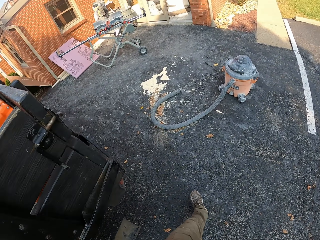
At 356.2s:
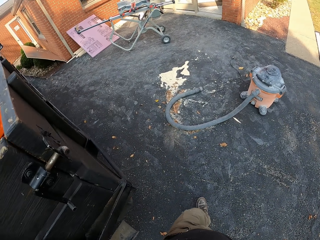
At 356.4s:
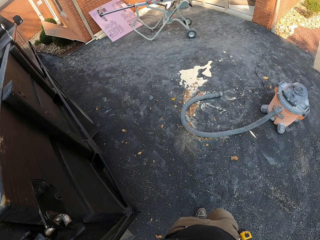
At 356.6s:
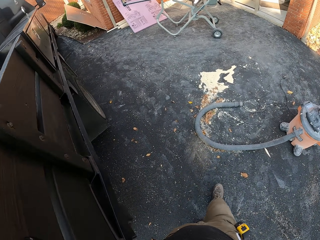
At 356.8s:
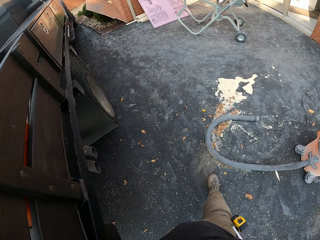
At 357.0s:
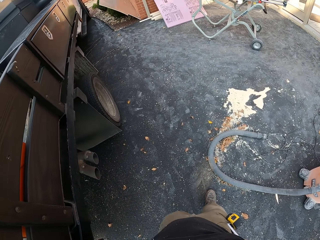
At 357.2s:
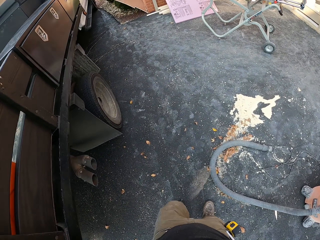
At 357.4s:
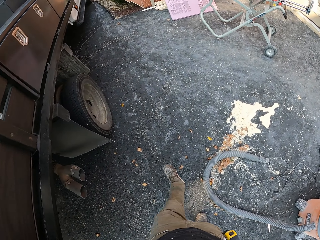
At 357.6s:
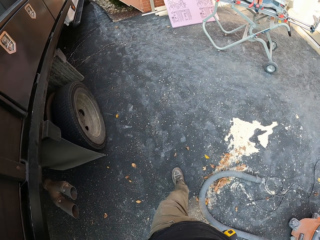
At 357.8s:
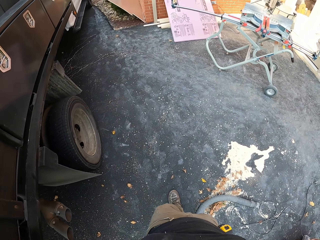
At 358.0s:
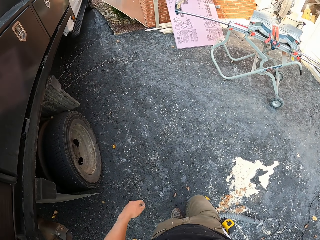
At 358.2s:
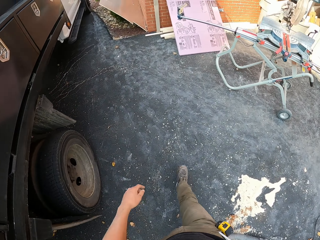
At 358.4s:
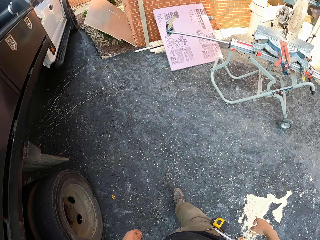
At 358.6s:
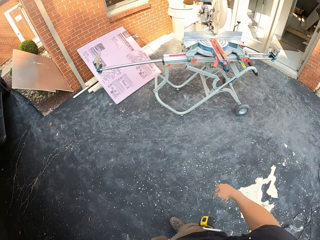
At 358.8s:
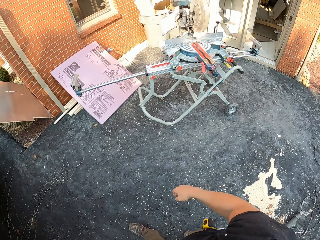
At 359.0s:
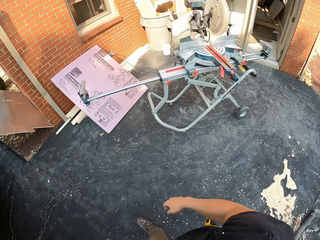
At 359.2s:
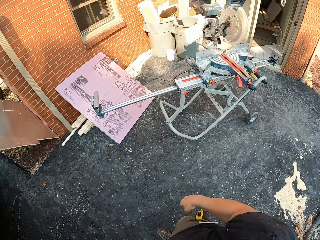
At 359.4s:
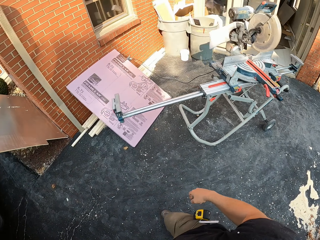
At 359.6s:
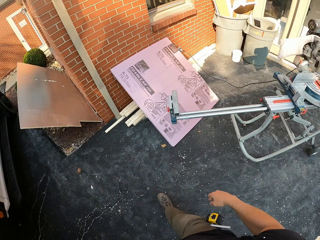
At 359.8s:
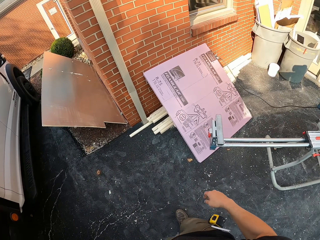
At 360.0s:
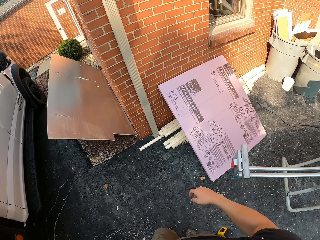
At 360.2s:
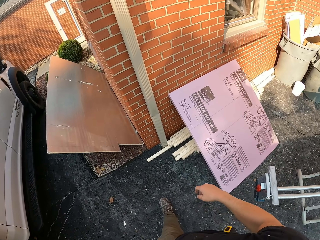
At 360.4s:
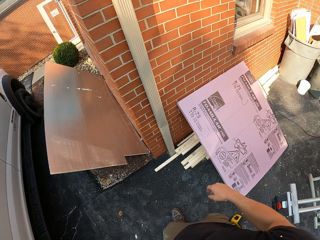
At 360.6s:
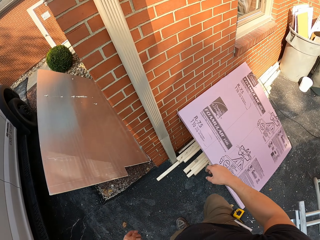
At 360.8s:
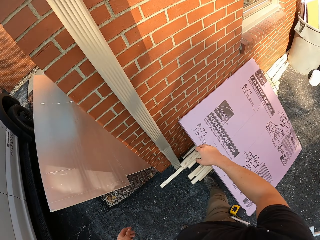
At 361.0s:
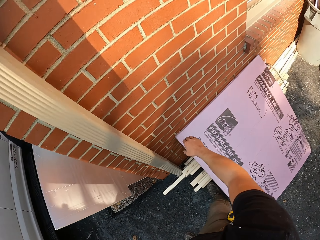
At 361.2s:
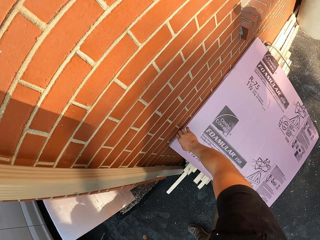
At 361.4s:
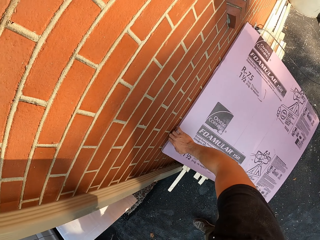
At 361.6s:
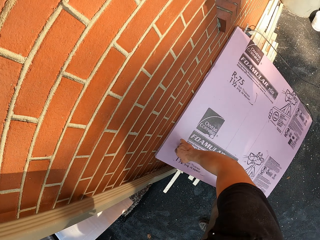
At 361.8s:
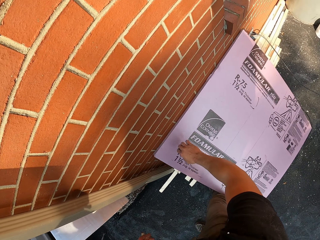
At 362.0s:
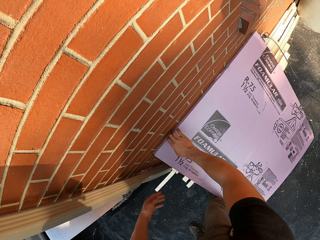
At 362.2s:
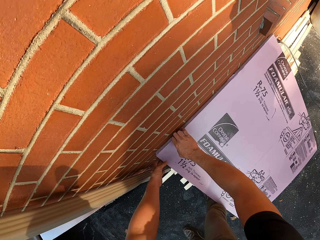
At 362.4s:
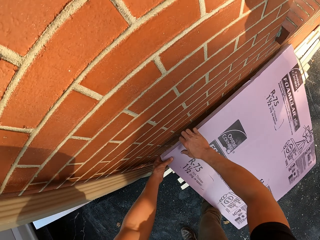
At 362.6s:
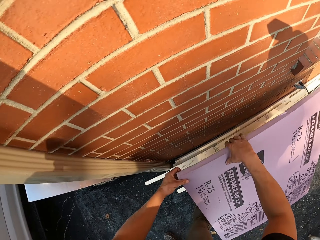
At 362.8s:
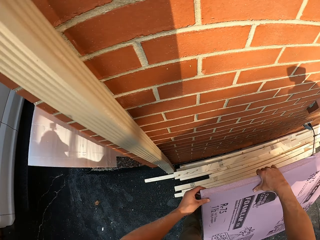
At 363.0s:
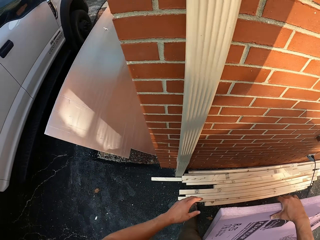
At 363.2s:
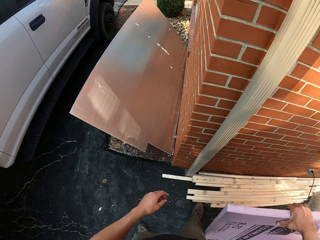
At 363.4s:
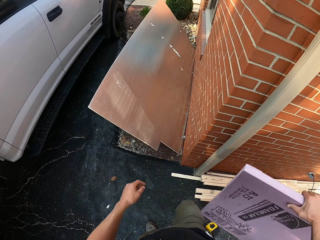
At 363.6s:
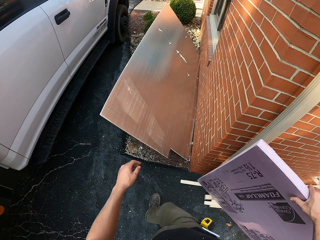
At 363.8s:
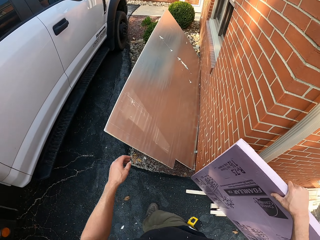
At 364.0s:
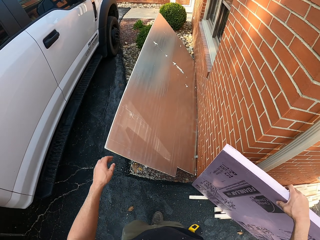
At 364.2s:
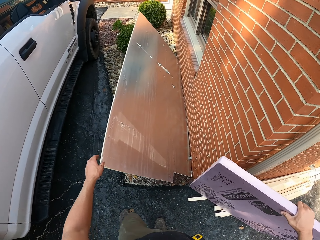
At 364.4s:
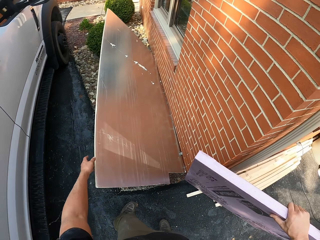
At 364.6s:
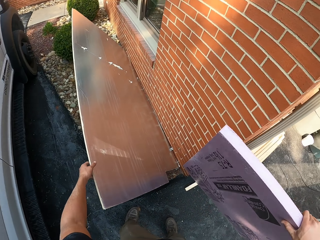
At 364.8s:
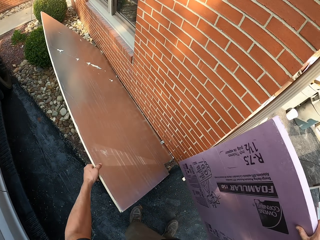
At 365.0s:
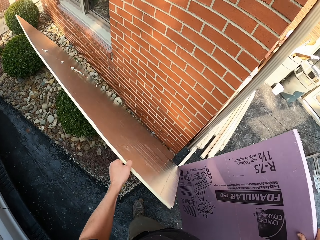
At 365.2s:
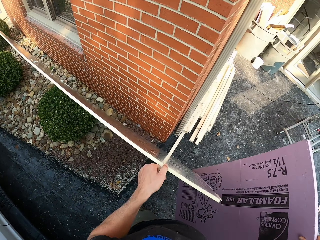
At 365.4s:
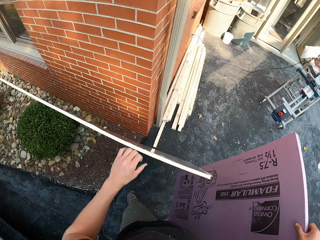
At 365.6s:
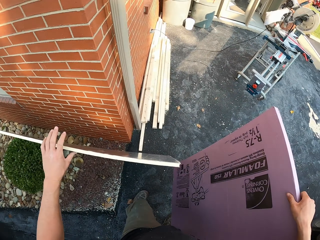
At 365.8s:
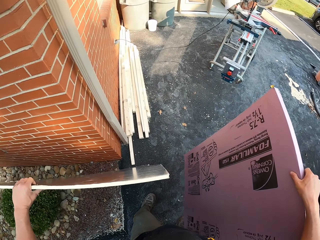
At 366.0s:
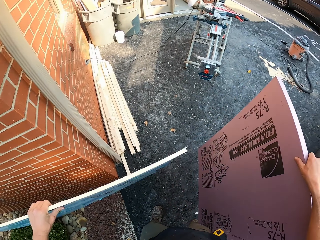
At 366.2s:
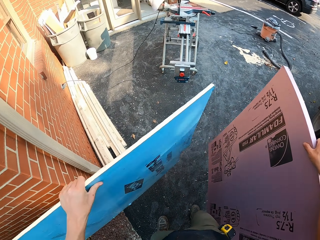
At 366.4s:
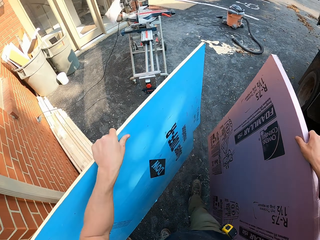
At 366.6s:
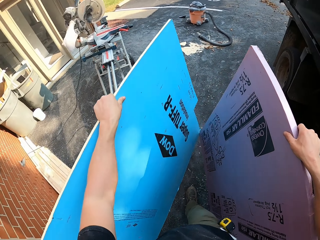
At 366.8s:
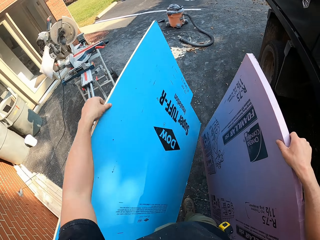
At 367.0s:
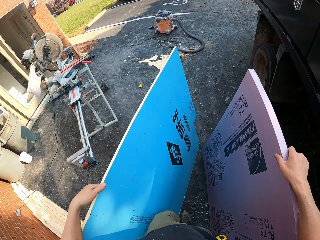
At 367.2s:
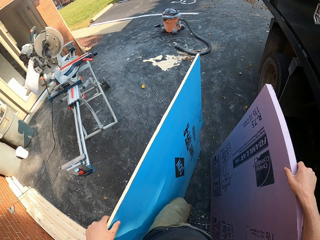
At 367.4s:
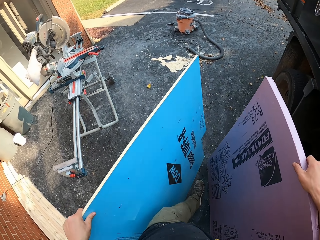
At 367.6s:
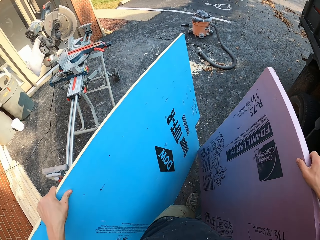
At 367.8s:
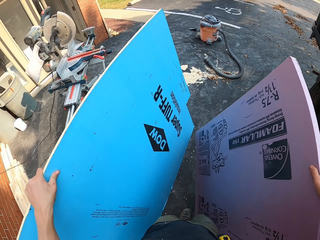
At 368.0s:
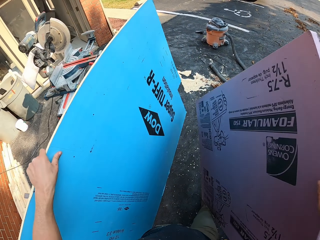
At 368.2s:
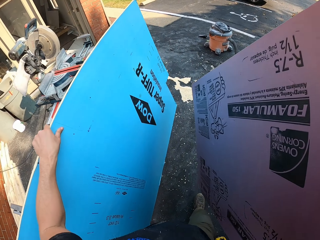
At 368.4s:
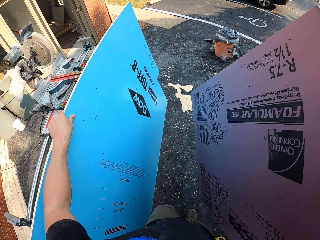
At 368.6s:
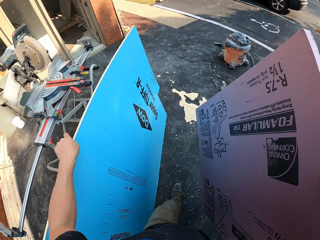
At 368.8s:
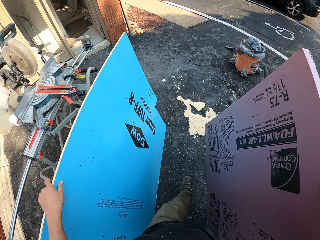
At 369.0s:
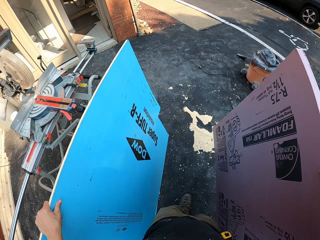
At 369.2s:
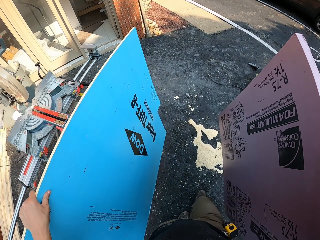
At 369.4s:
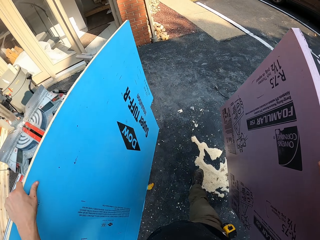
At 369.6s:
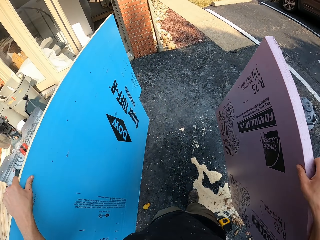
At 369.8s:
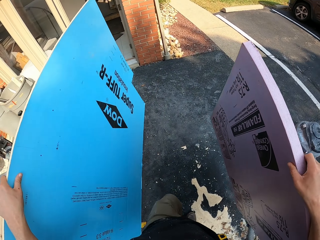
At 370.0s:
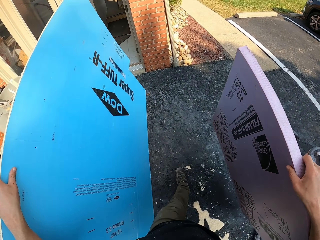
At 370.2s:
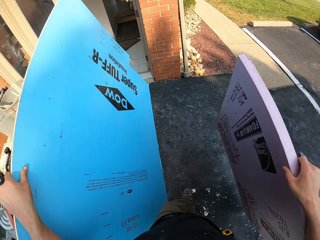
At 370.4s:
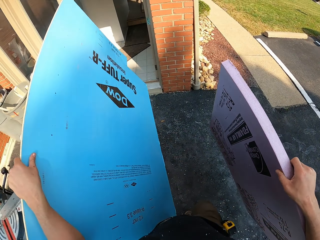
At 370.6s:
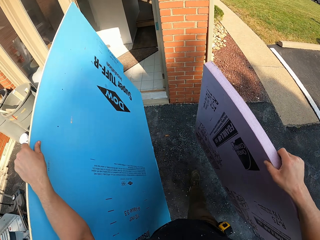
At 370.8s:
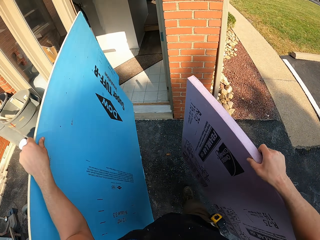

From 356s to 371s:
The camera wearer walks back. They pick the PVC board from the wall. They pick another board, the plywood, from the wall. They walk with the boards.

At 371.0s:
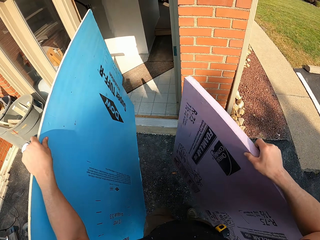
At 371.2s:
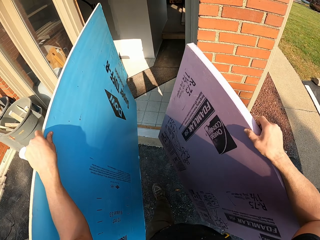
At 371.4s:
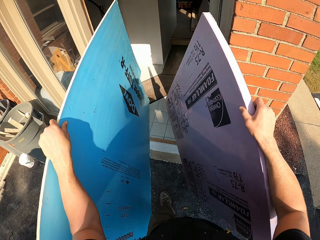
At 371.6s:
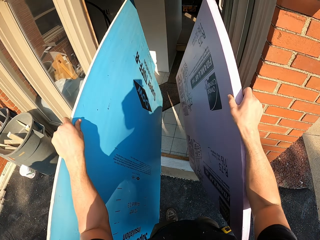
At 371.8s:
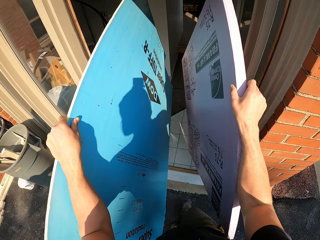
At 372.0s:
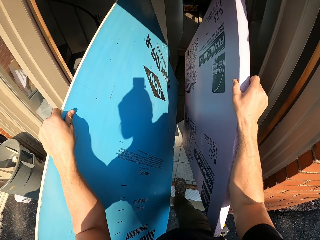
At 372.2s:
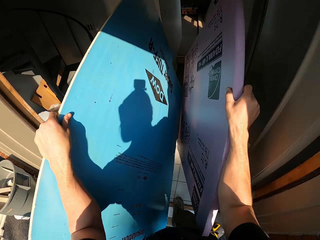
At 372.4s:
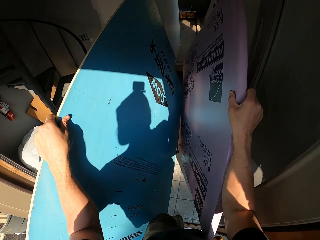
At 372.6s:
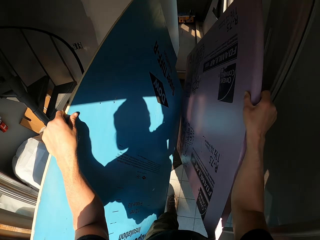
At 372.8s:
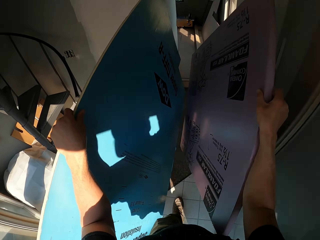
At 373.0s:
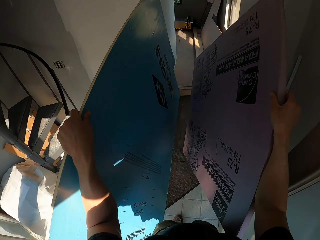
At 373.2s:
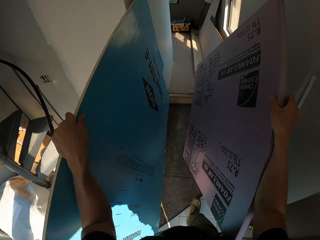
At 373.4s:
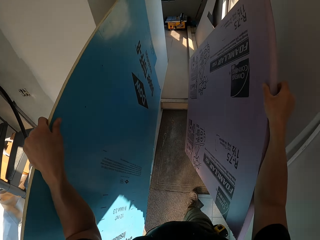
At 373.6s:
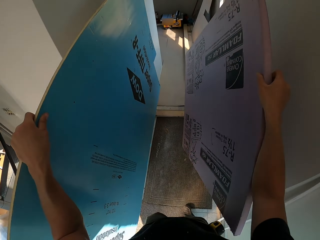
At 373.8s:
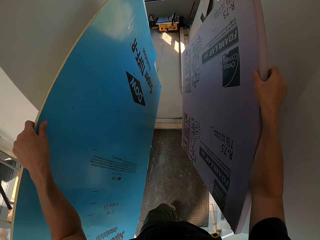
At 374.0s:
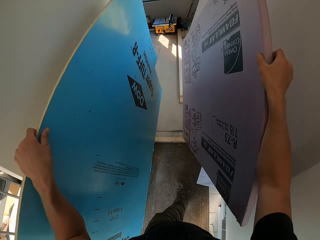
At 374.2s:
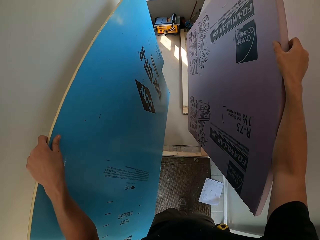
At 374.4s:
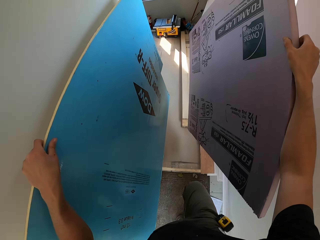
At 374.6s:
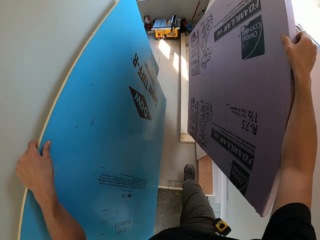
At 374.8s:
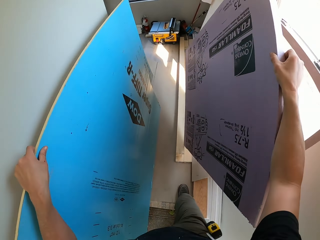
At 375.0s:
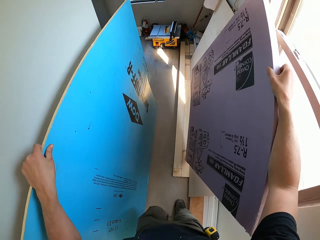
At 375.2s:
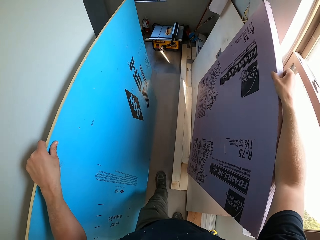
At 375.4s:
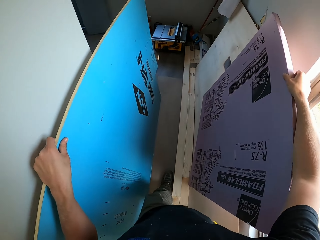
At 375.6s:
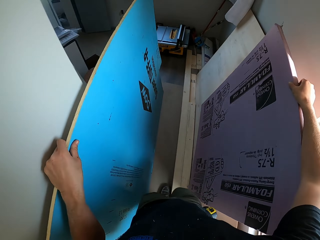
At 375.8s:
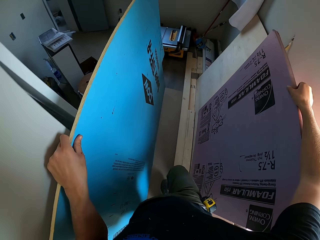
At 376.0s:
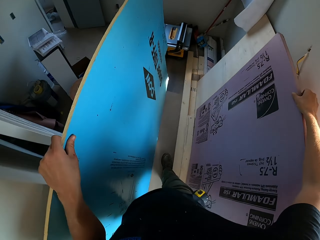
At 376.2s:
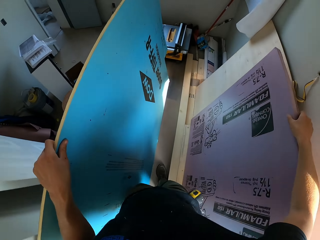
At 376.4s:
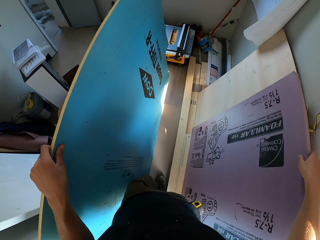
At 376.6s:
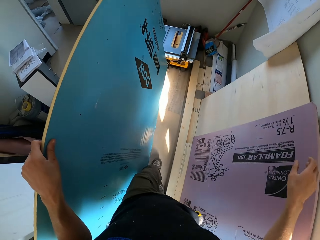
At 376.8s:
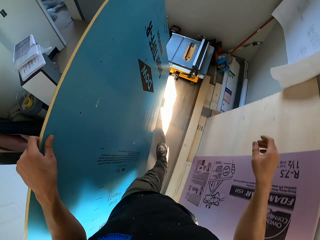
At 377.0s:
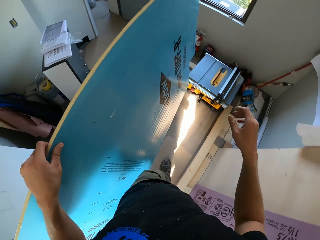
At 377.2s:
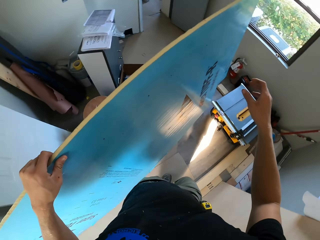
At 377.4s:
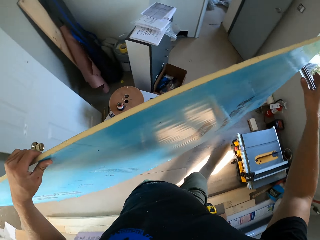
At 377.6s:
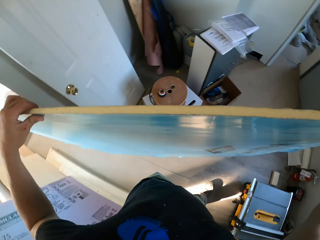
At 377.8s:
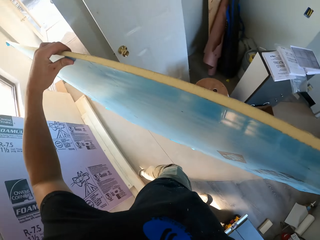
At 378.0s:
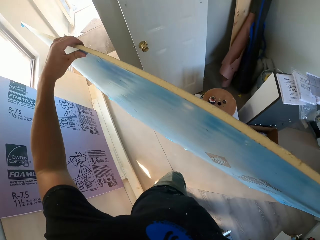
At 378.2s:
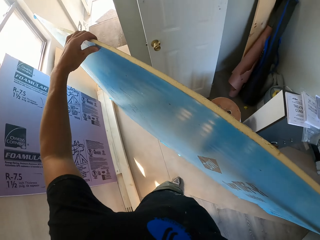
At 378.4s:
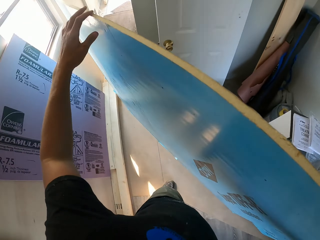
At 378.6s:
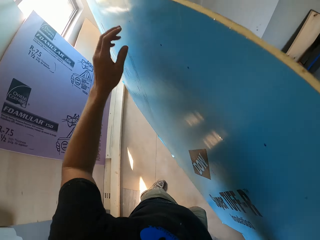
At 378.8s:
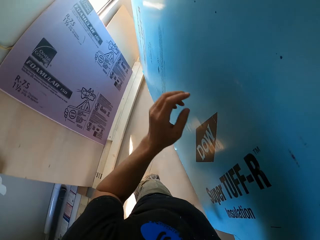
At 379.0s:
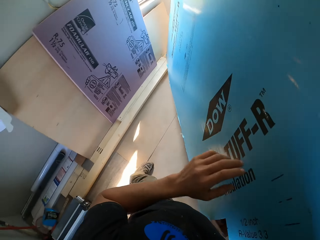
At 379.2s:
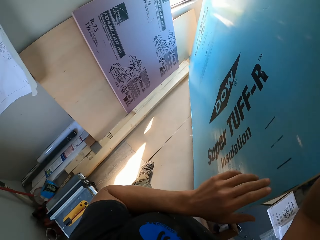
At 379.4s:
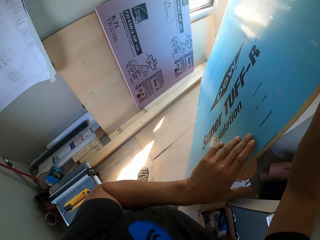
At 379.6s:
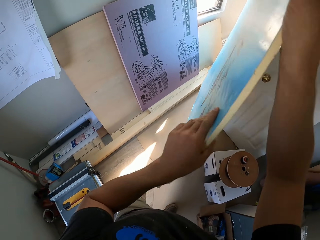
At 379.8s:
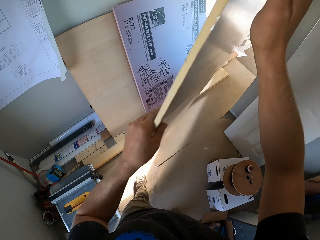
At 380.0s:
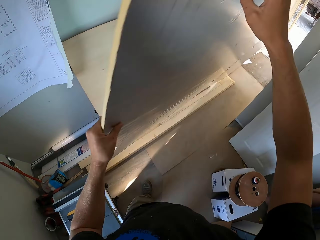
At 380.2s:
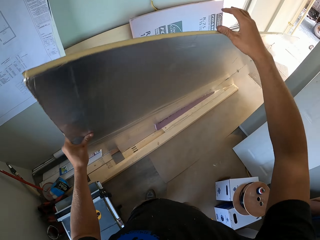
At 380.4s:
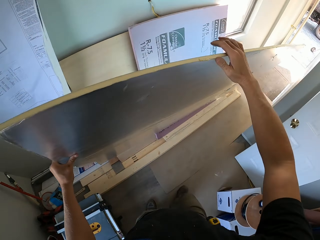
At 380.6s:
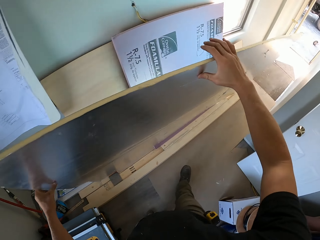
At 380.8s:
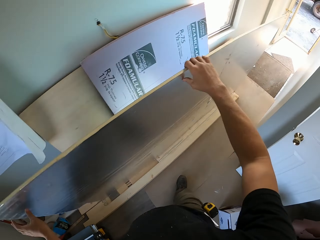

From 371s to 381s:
The camera wearer enters the room. They put the PVC board against the wall. They walk. They put the plywood against the wall. They align the board in the wall.
